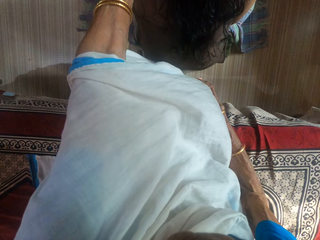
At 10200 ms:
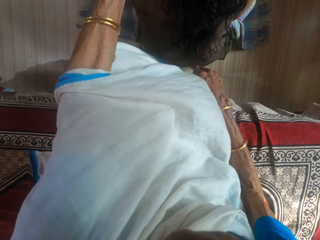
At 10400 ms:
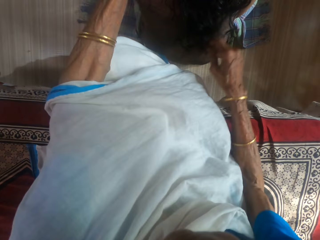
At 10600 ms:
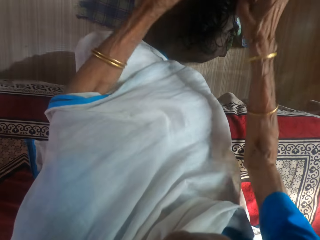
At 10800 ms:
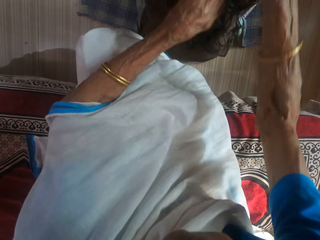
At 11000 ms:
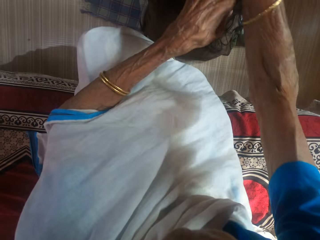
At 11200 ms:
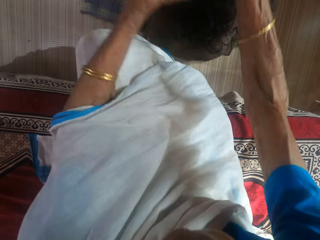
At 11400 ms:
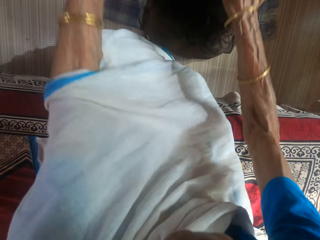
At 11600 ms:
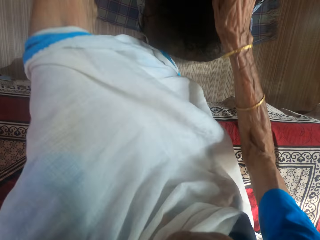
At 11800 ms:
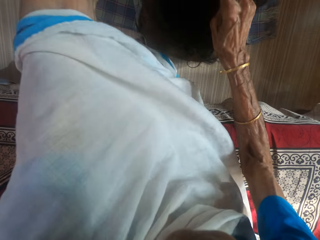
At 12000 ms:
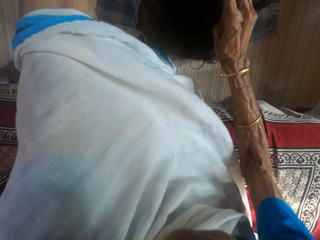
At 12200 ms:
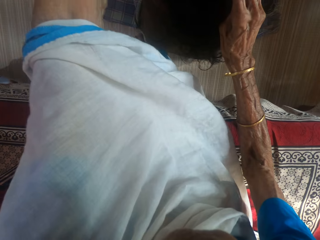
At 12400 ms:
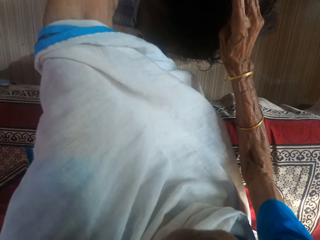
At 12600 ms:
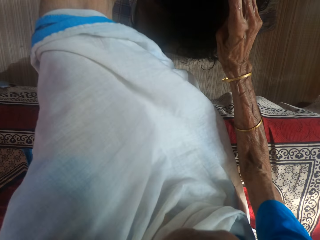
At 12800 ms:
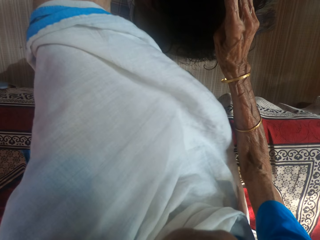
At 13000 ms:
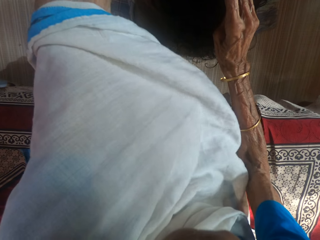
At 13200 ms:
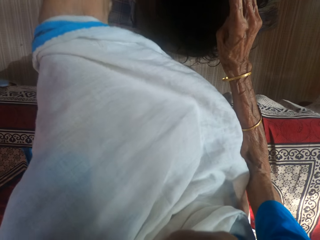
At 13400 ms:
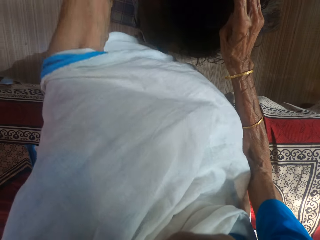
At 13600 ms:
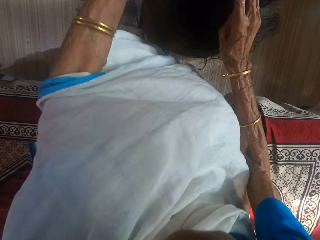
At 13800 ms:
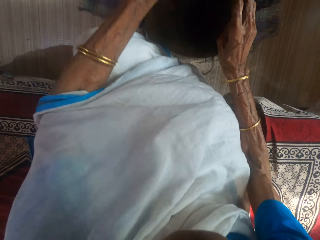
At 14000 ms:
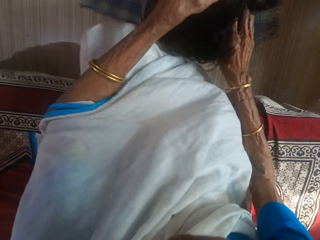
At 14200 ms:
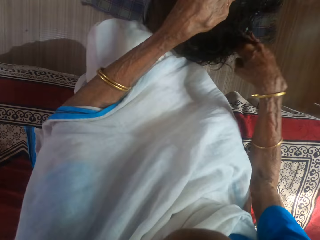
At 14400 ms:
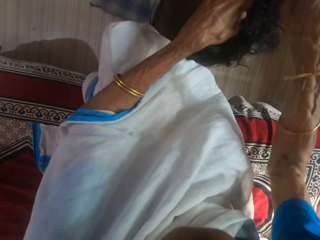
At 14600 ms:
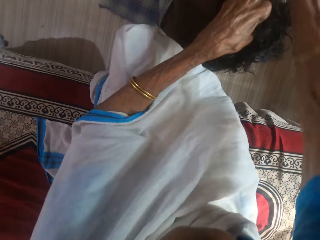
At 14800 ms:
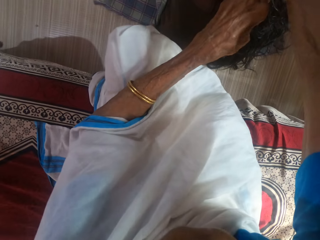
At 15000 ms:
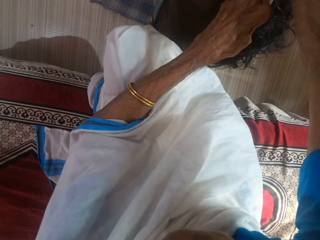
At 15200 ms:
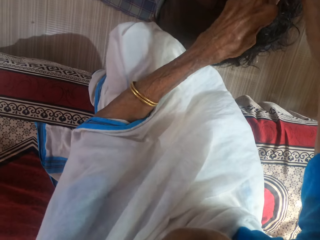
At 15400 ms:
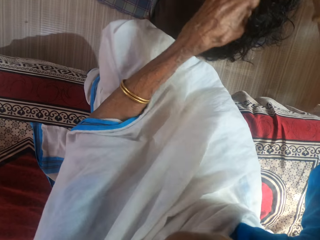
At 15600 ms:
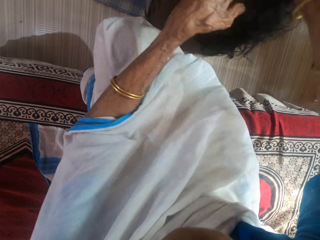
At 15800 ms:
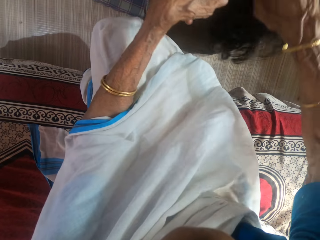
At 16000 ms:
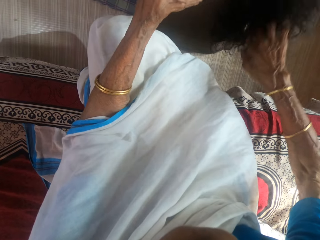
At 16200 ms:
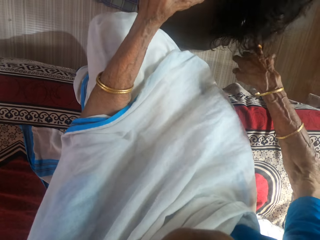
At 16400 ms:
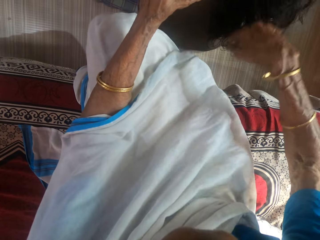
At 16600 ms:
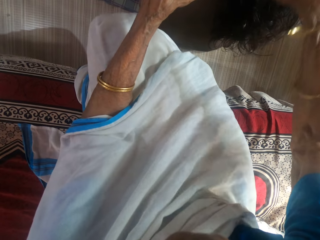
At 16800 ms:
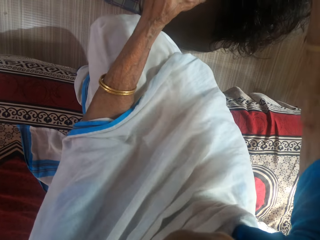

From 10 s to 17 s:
The camera wearer pulls the hair of a woman.

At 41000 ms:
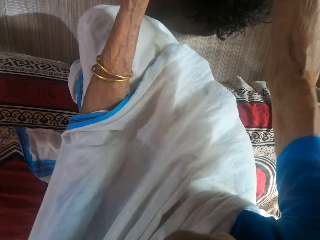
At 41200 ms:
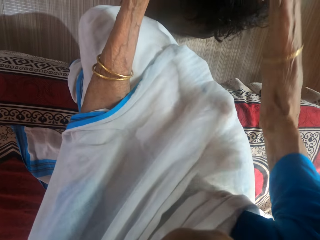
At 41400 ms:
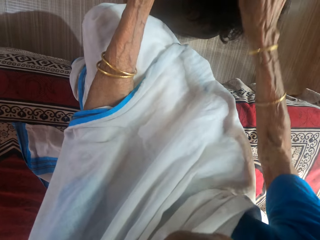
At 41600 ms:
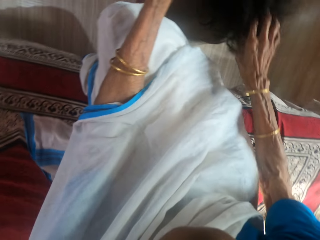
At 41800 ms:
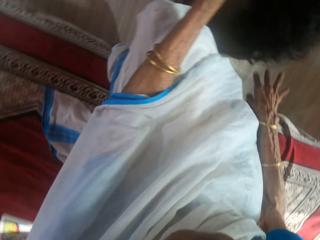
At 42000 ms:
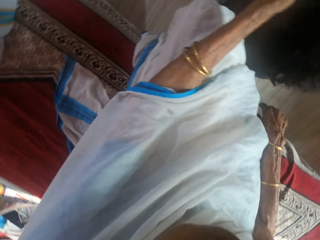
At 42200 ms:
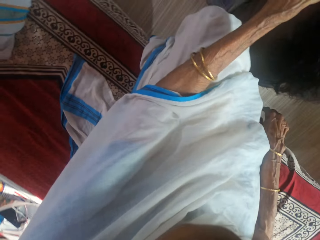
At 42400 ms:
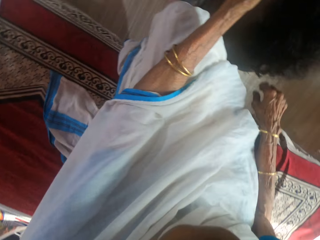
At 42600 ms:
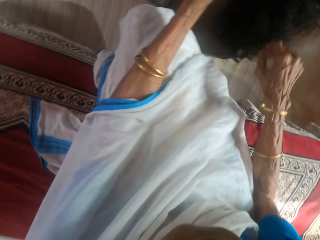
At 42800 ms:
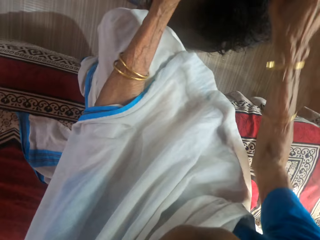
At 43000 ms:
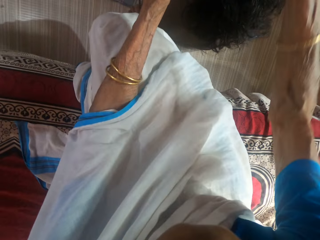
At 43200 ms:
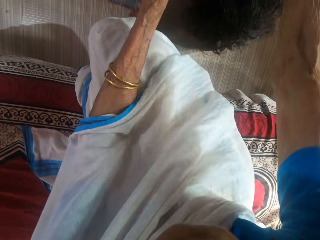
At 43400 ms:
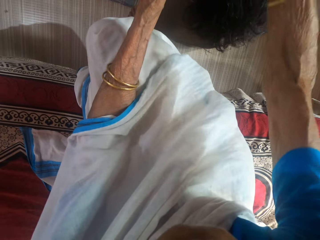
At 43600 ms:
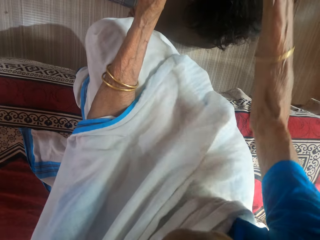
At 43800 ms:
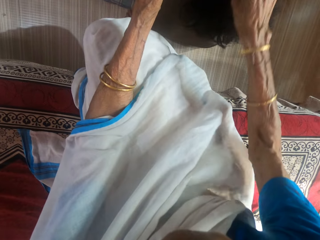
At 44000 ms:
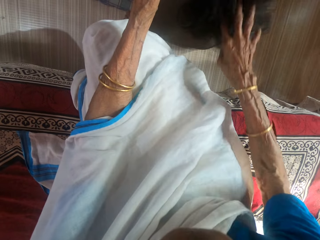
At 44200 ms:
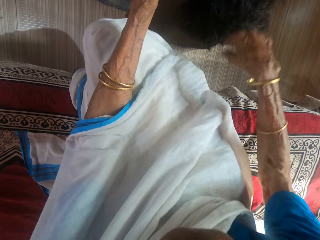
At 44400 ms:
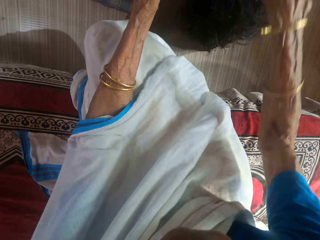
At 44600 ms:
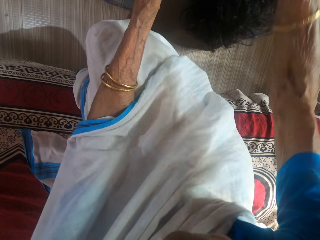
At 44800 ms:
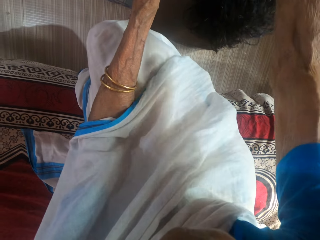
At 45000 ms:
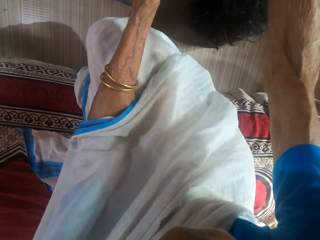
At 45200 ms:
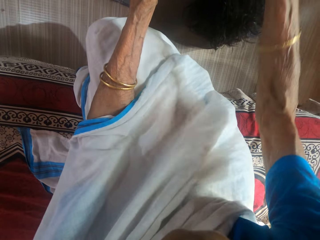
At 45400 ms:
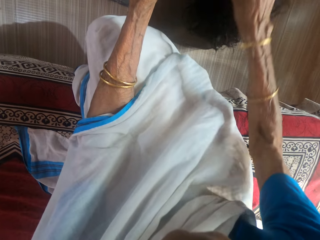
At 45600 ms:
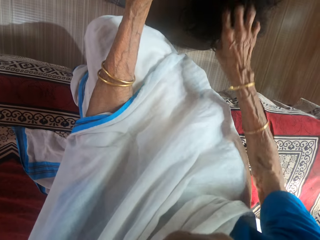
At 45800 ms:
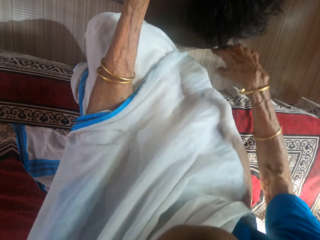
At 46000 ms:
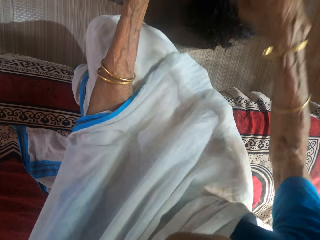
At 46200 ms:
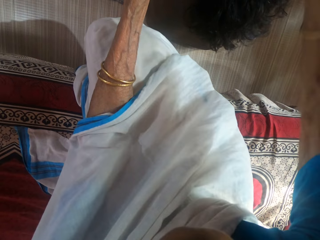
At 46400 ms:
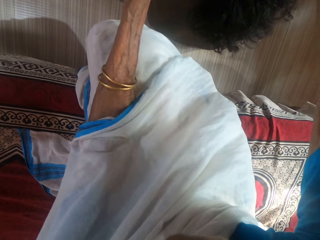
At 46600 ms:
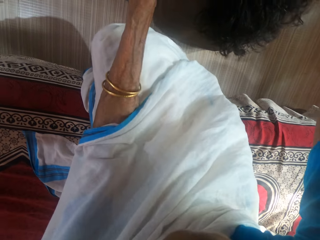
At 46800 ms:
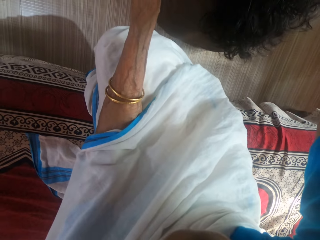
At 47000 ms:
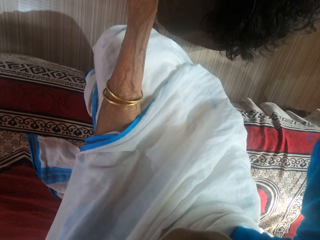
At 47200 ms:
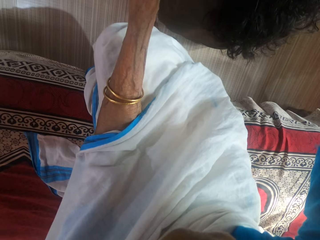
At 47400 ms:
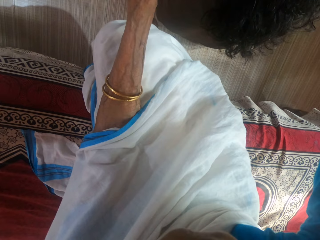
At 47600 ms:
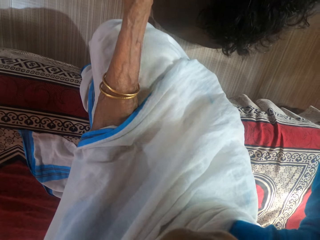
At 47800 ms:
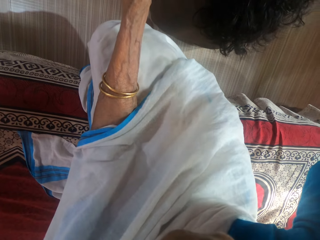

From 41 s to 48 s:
The camera wearer looks sideways.

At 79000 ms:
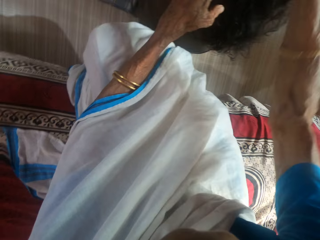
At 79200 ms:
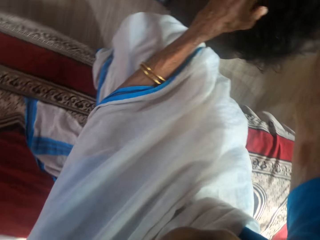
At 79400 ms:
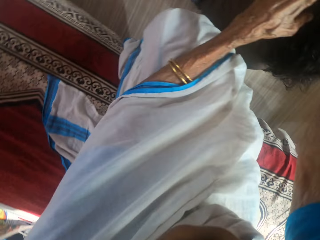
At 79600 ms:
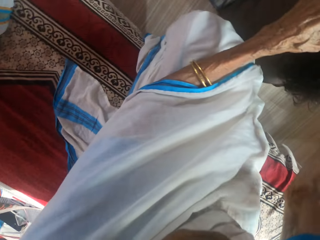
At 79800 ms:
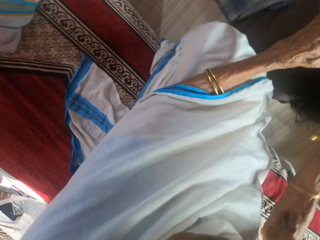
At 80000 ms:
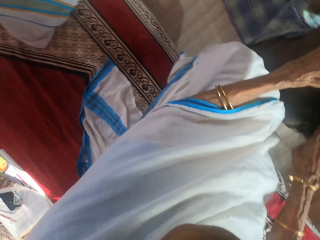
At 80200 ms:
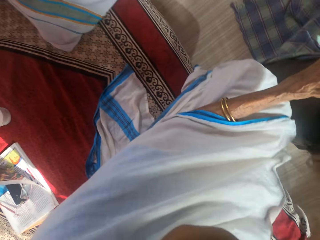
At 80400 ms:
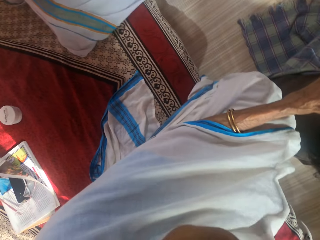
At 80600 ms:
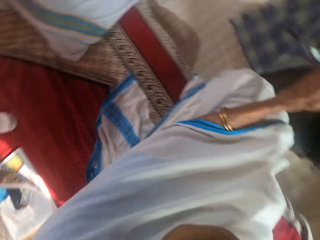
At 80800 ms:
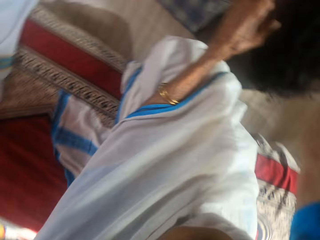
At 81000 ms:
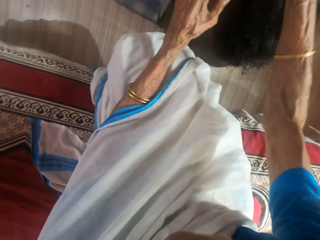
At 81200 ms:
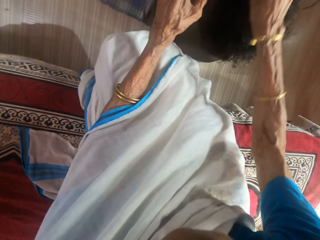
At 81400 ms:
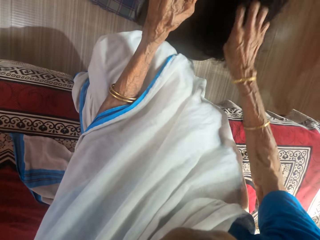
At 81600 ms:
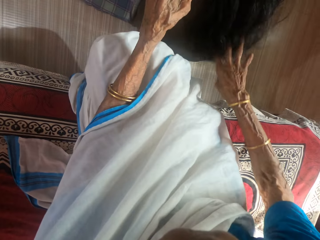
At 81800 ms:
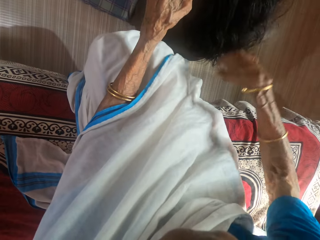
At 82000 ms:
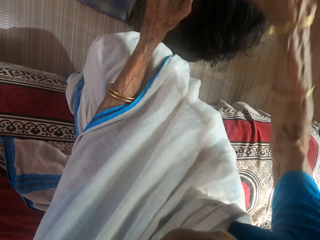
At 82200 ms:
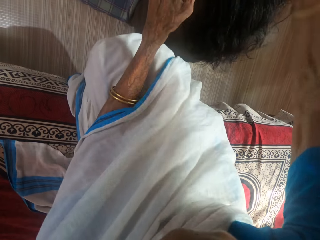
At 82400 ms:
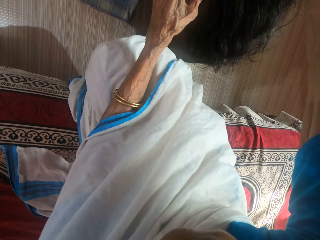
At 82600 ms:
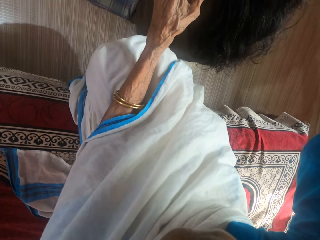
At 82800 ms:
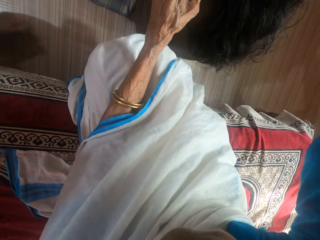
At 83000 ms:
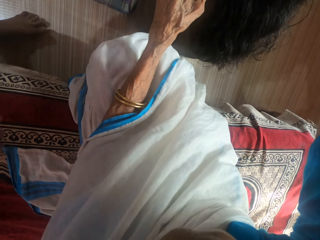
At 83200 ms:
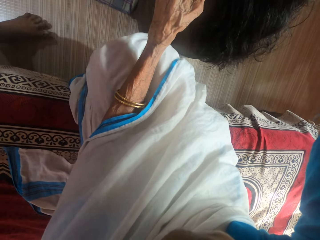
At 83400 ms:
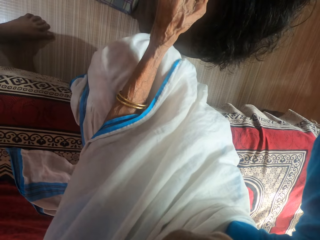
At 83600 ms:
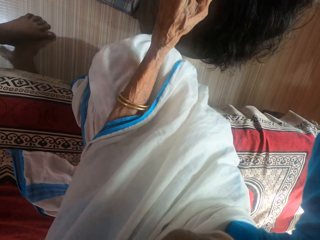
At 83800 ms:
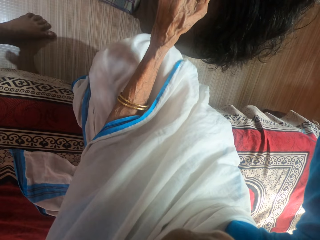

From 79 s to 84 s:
The camera wearer looks sideways.

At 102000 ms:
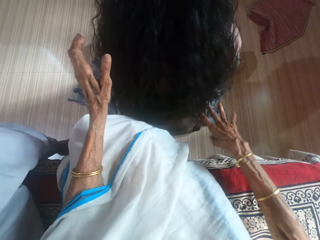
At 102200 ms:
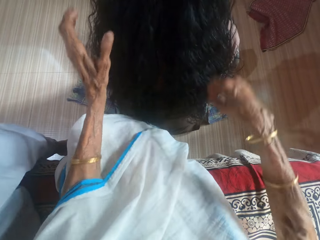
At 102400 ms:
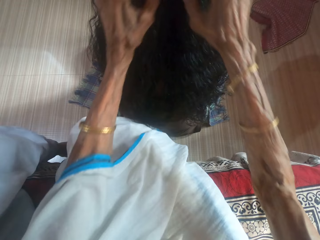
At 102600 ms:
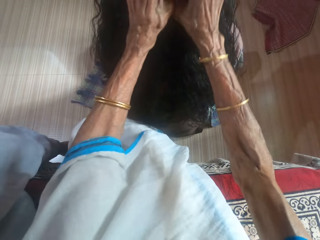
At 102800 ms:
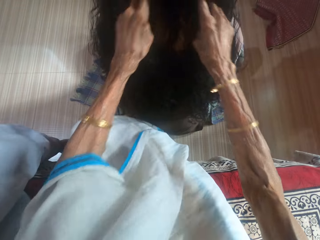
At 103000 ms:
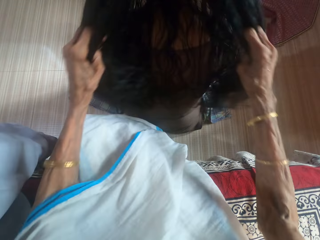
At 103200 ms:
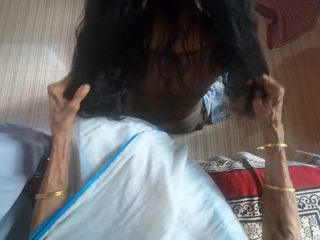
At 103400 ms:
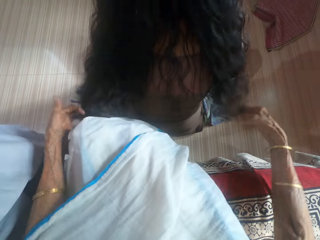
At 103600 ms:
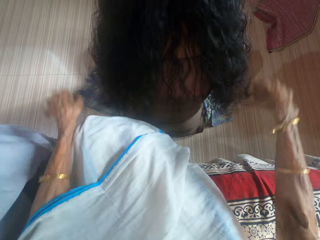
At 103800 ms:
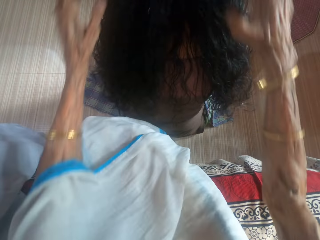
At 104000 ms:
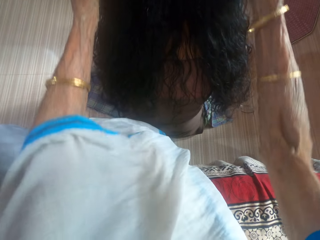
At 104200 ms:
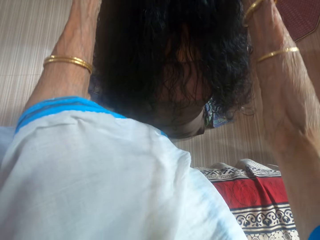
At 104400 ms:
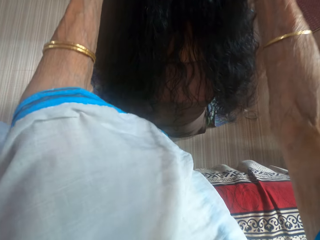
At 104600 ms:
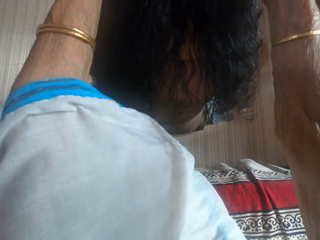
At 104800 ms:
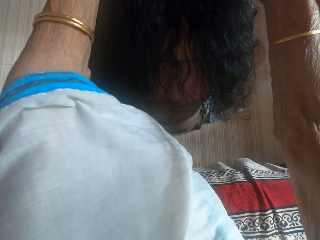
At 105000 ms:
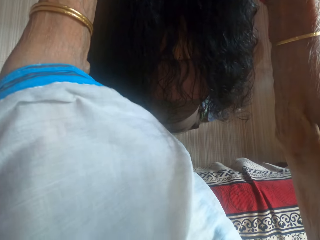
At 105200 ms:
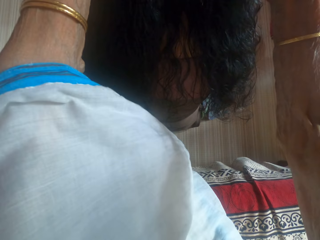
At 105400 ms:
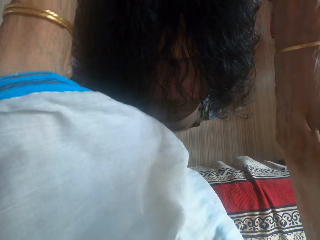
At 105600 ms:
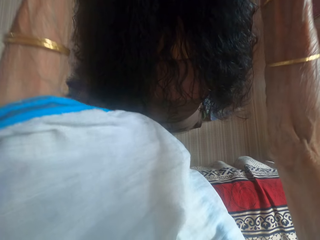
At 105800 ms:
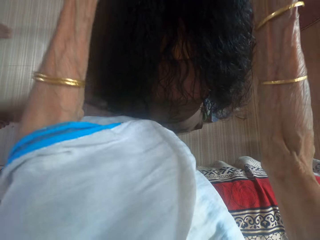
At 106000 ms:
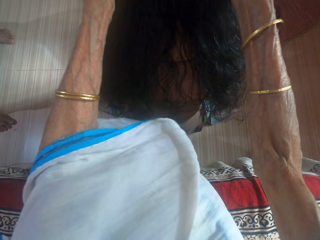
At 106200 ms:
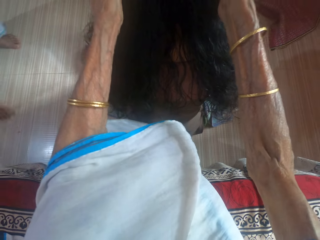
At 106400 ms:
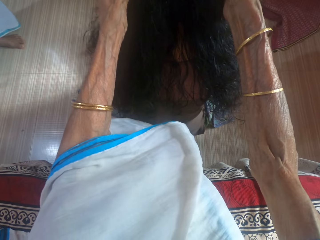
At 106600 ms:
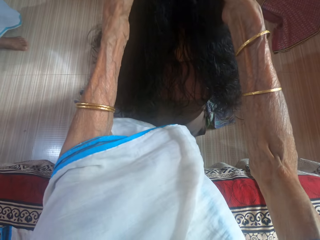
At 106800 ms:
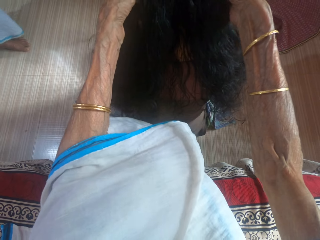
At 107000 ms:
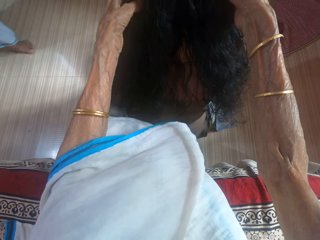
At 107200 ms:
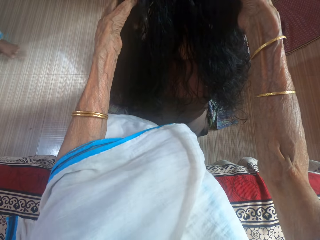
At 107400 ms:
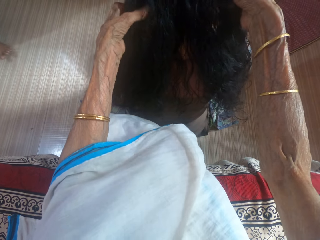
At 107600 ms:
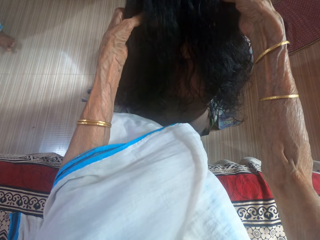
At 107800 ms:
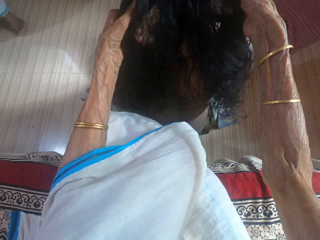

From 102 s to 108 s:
The camera wearer pulls the hair of a woman.
